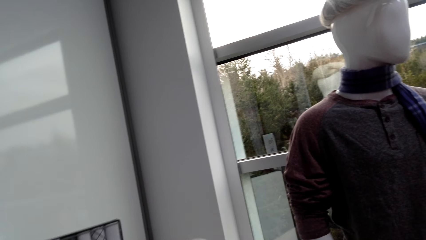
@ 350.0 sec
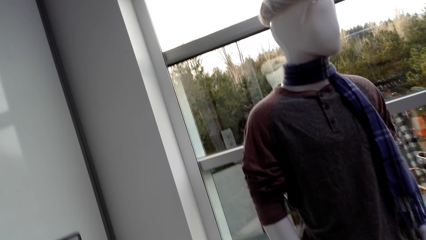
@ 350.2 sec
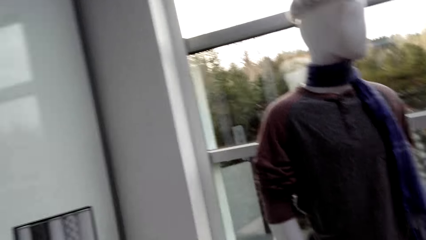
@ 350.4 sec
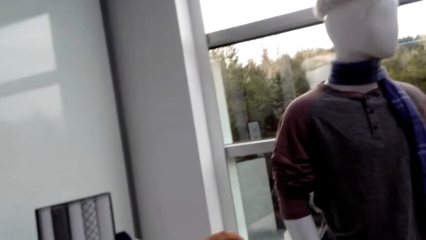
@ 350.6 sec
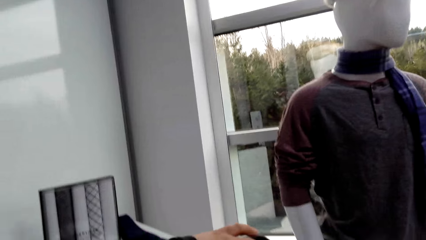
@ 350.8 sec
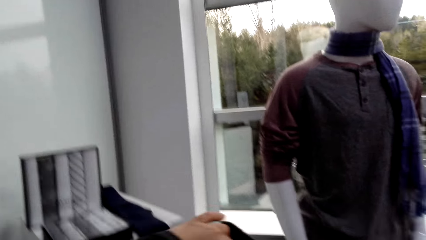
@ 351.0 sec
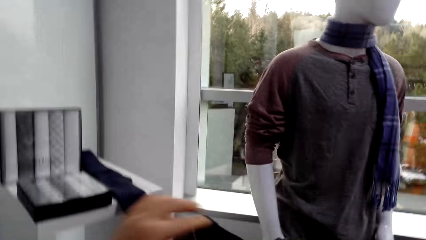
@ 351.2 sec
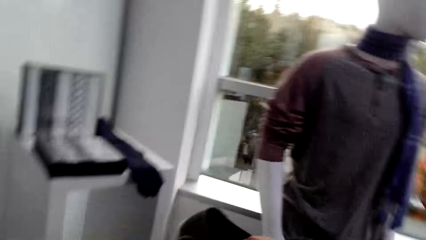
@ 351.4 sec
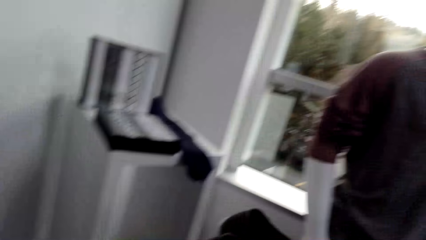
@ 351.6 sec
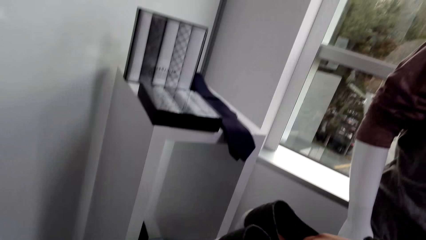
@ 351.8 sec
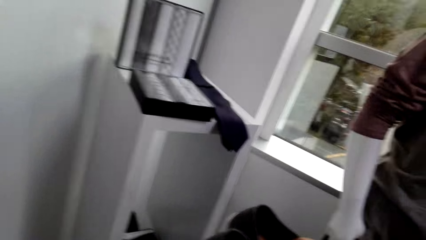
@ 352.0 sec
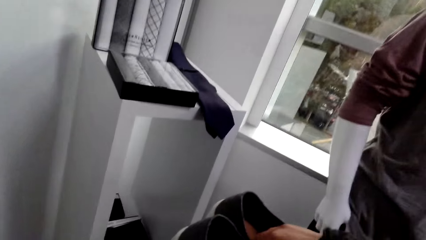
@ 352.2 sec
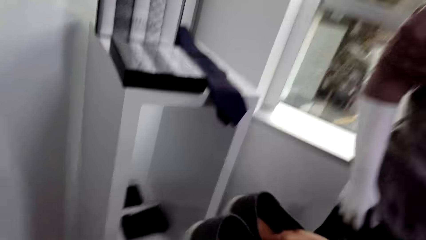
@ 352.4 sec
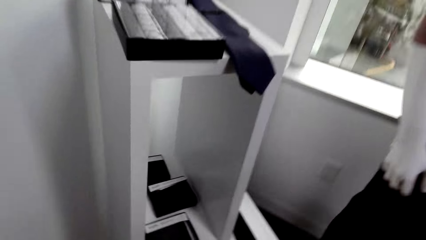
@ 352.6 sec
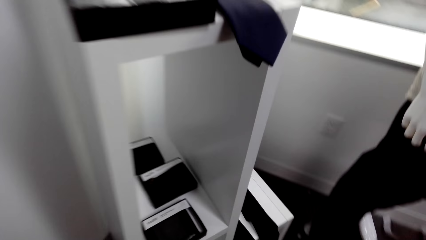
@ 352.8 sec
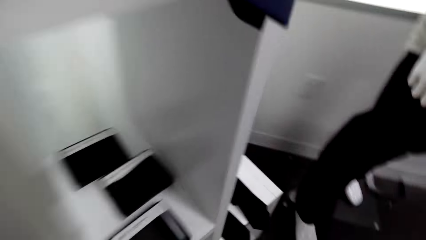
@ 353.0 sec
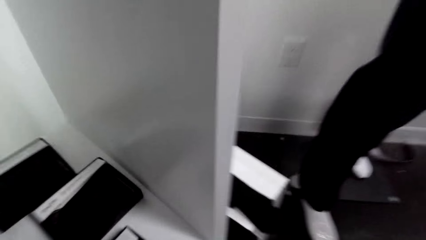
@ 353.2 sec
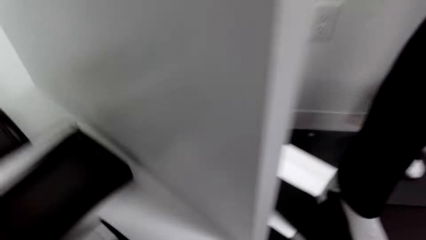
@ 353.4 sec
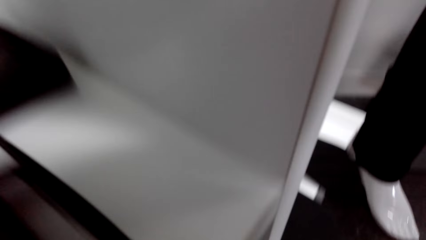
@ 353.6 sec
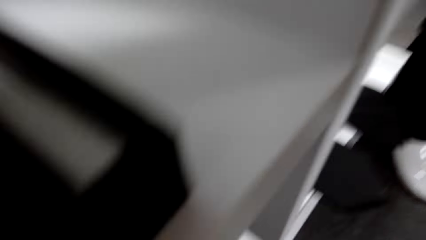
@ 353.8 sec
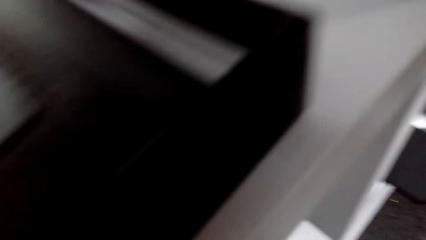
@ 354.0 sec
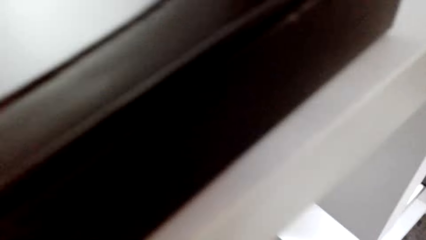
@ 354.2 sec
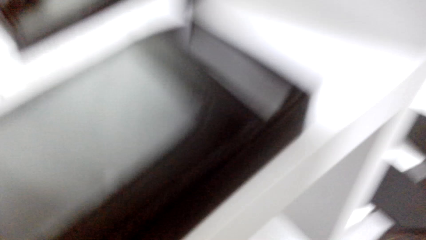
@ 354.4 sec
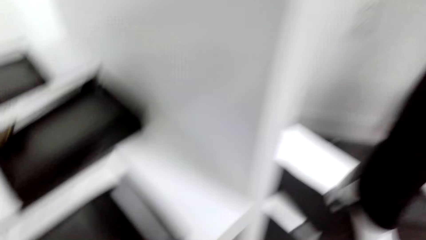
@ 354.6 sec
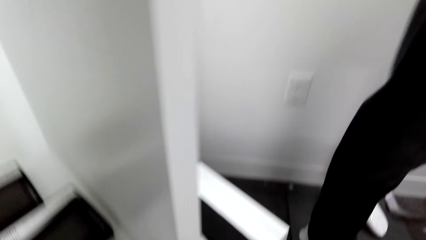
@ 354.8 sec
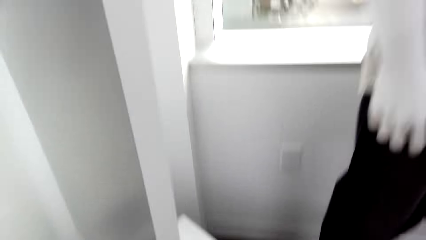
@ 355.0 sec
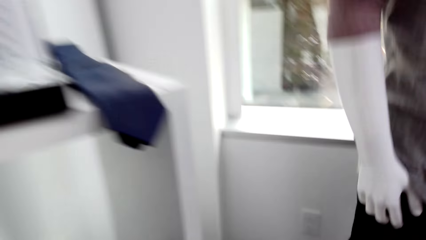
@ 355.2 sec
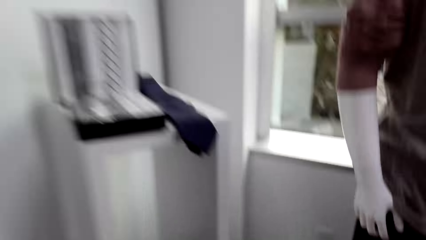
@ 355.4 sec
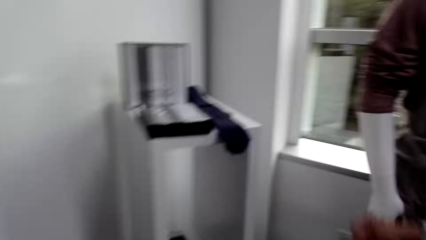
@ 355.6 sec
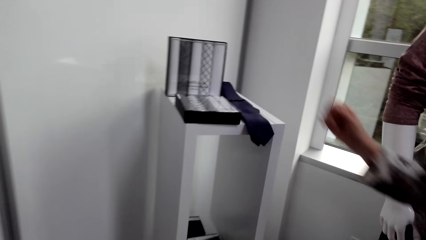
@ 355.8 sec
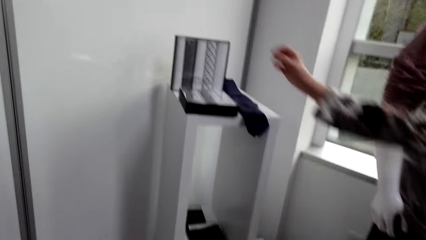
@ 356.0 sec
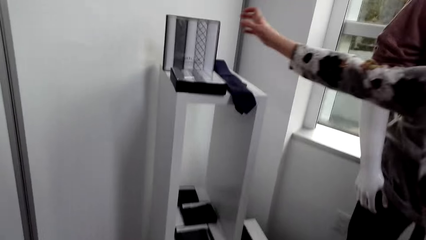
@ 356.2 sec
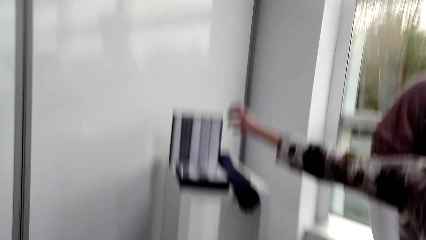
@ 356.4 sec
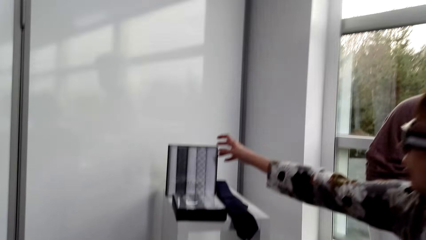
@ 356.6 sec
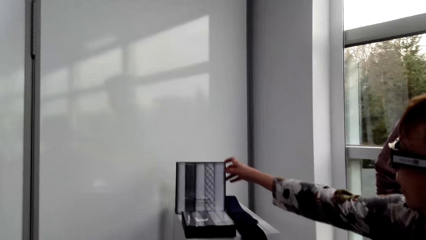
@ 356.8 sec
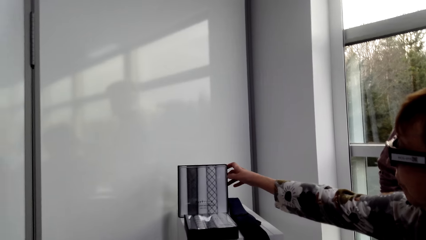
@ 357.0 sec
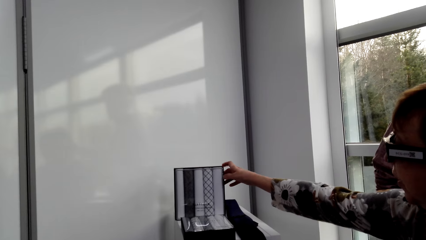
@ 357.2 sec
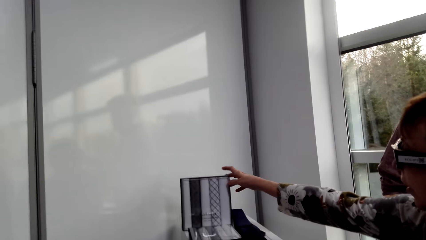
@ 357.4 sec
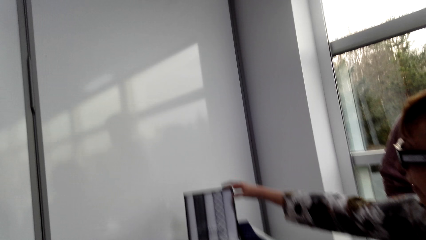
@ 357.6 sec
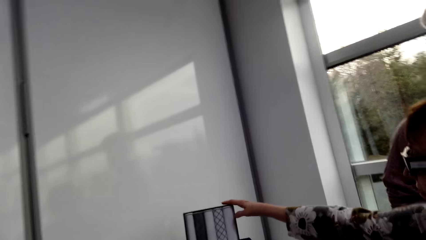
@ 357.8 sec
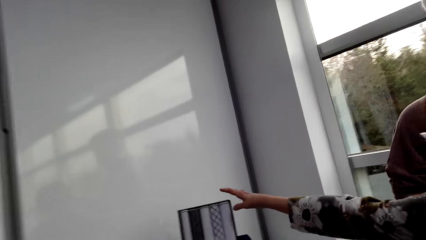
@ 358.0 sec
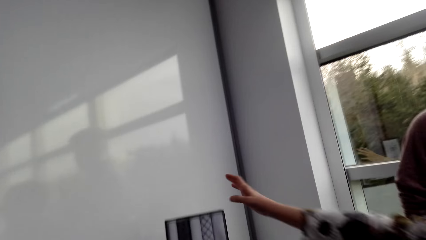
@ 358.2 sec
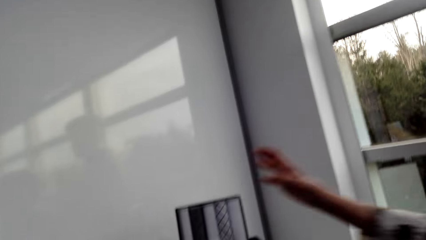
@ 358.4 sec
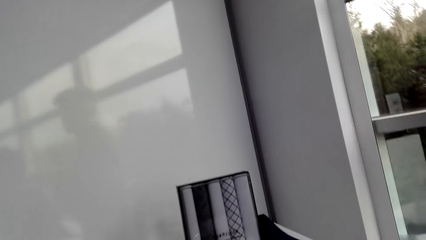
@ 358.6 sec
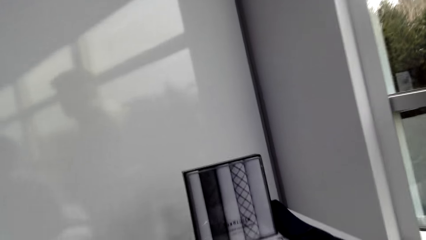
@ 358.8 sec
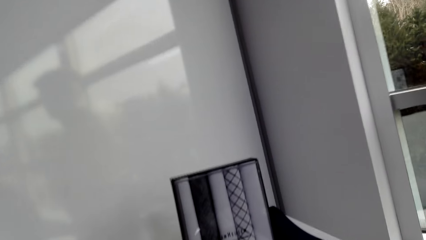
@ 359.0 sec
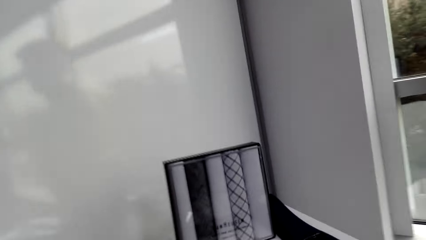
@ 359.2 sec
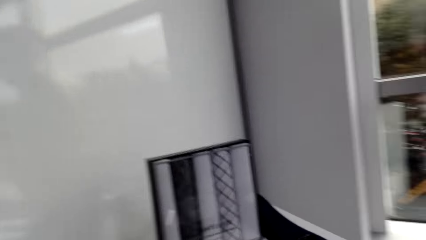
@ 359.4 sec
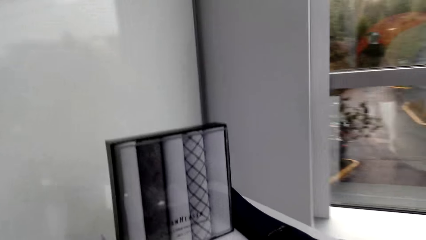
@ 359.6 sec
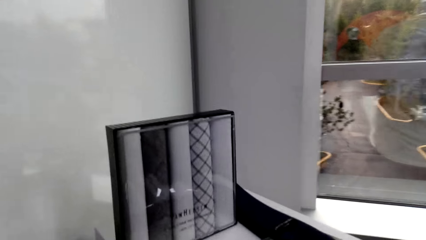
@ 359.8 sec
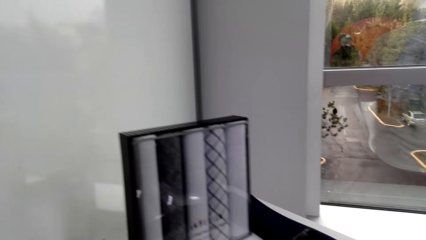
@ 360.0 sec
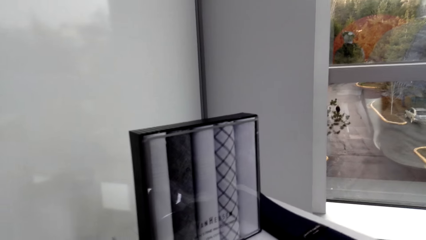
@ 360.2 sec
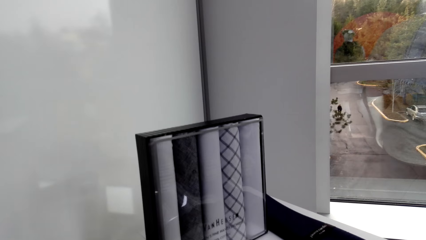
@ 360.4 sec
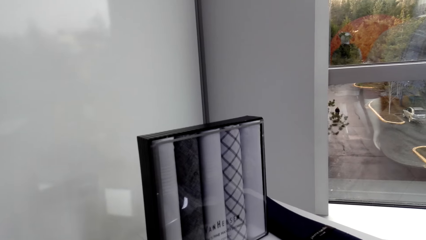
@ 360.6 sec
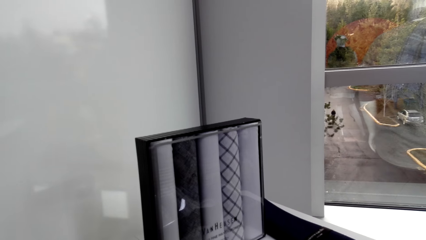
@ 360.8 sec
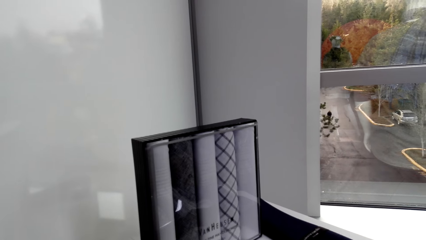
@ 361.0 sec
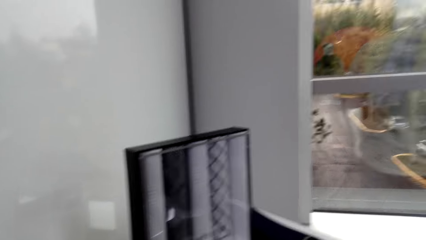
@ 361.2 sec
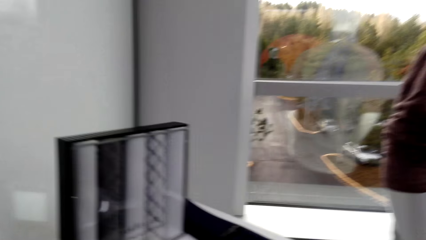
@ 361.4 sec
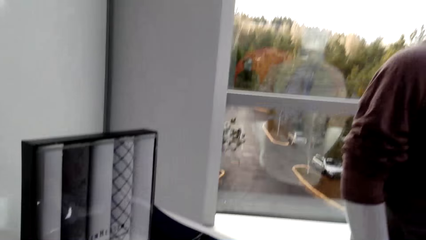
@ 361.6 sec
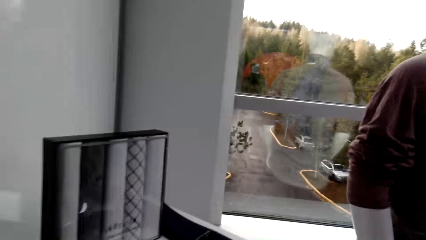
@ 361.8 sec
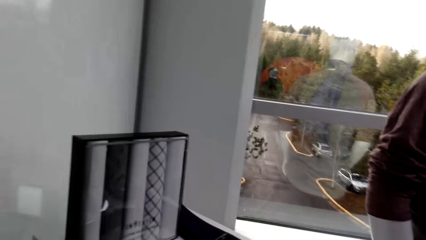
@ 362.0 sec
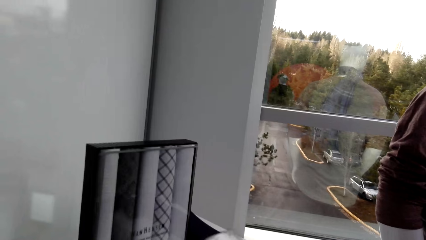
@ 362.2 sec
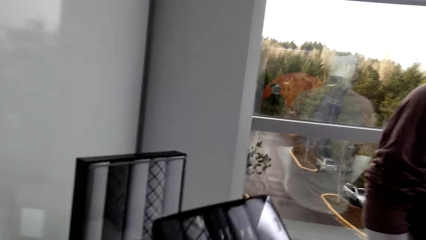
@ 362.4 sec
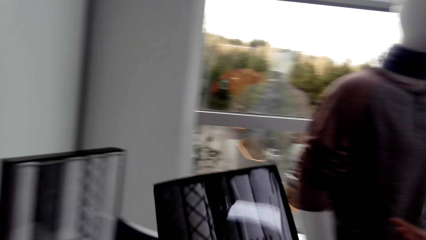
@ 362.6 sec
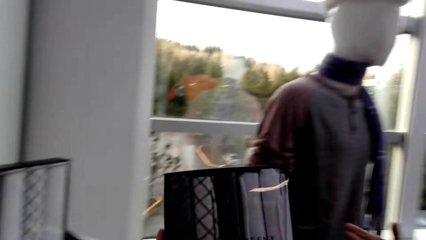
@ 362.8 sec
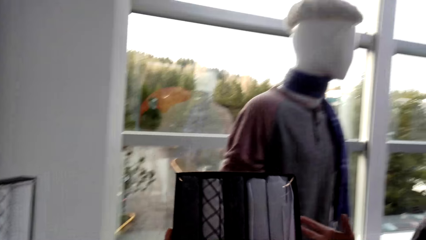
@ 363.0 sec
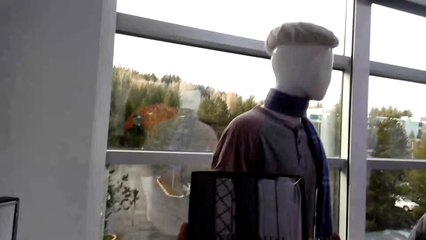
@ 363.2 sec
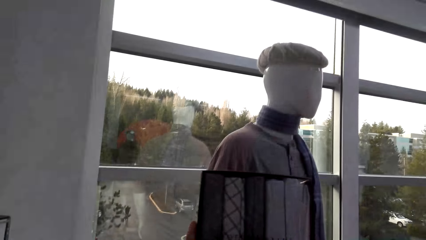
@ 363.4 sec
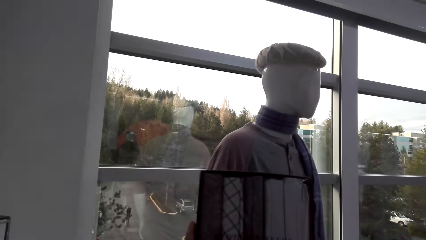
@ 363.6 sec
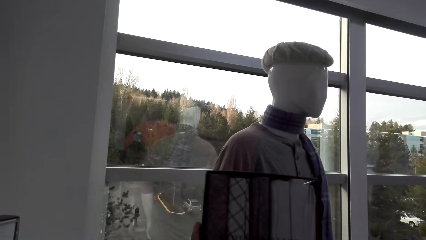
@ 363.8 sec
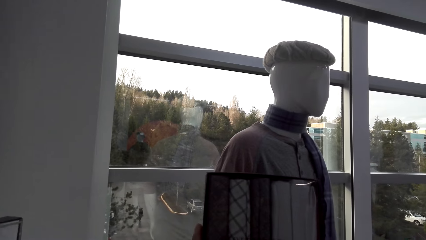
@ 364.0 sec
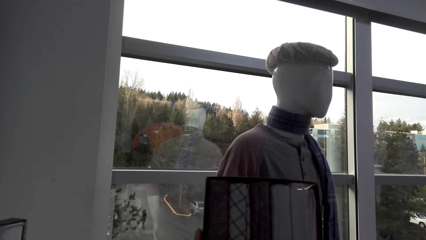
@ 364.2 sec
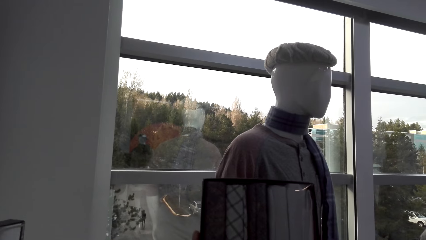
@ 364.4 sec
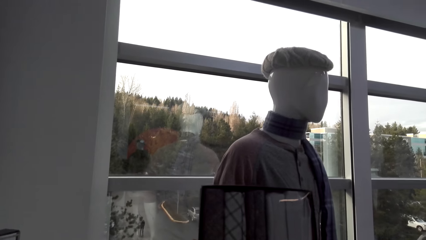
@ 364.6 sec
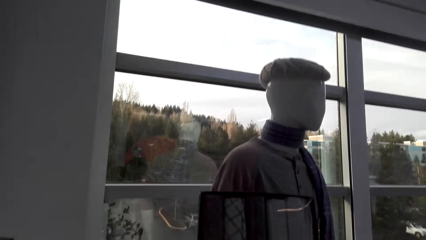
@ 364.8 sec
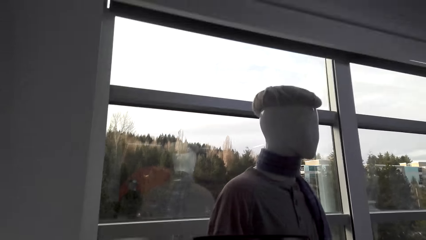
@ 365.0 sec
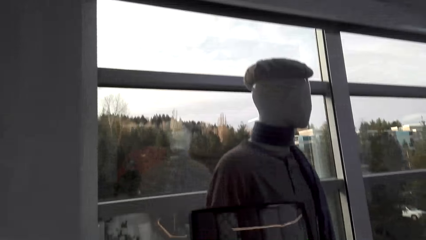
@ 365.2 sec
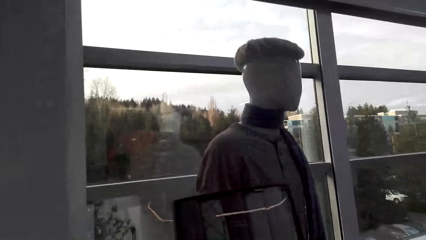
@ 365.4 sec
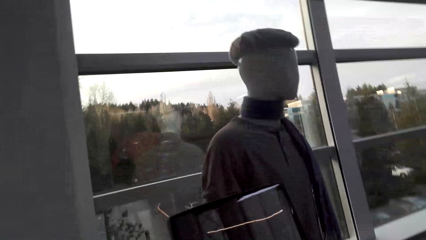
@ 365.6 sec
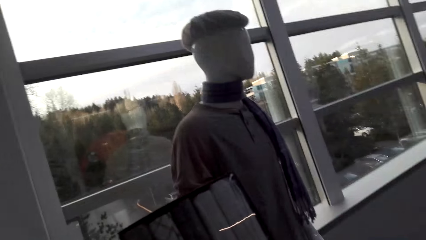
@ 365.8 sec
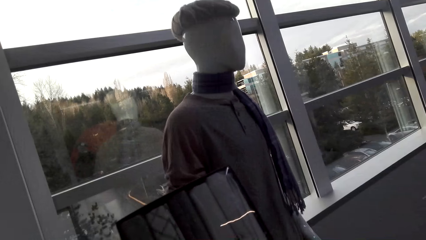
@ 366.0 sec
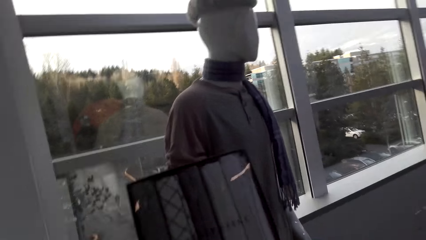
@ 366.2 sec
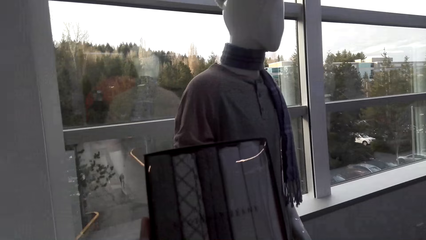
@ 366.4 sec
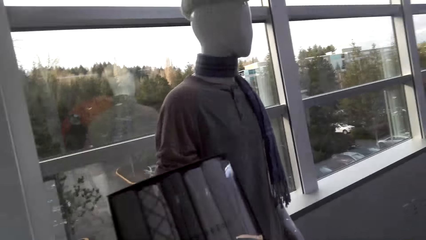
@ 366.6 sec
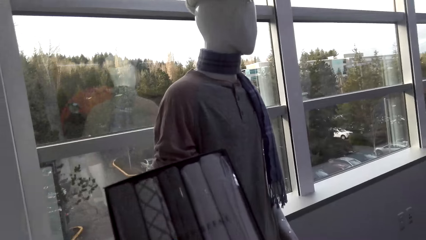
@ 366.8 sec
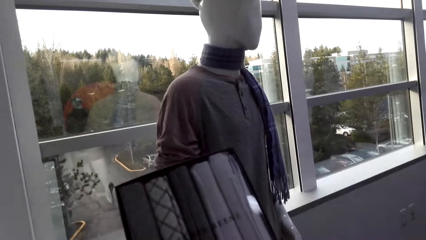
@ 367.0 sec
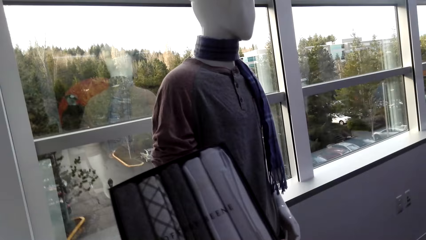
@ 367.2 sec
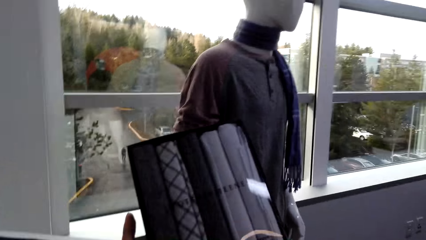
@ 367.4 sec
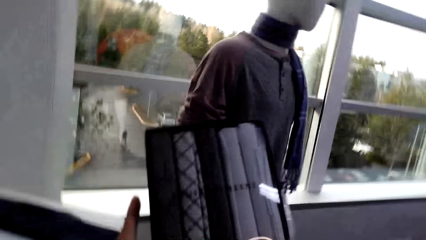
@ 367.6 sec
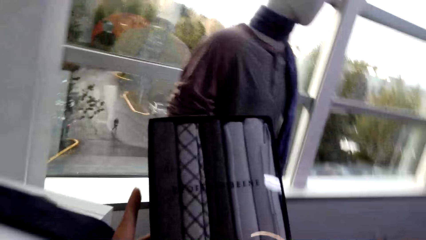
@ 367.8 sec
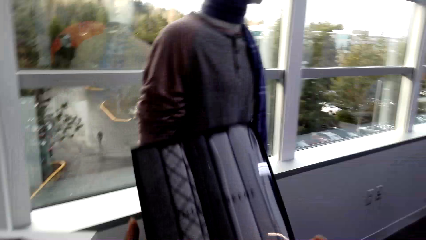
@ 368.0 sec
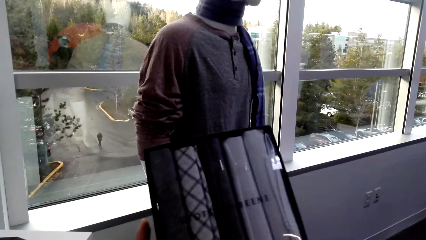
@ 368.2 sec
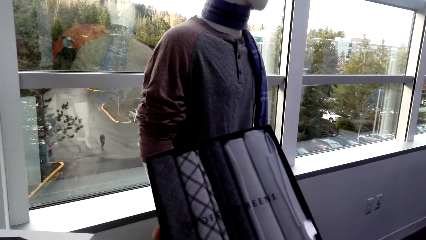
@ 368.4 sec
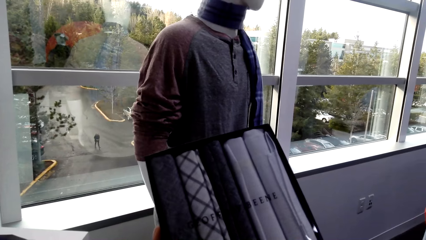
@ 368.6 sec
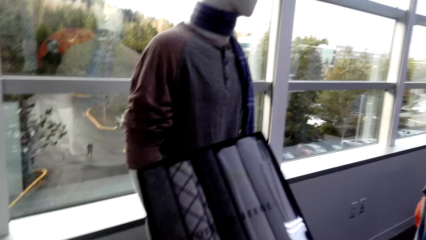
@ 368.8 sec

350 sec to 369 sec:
The camera wearer bends down. They place the shoes on the shelf. A lady touches a box with cloths. The camera wearer moves around. They lift the box of cloth. They look at a box of handkerchiefs.
